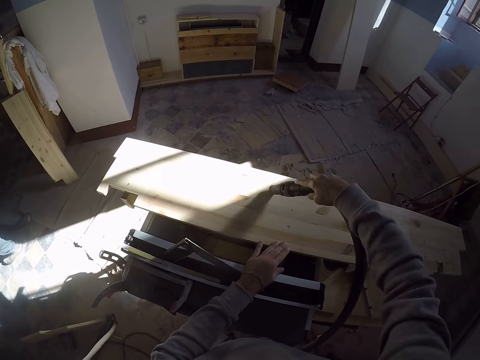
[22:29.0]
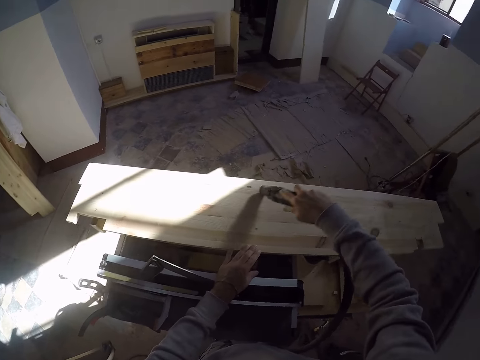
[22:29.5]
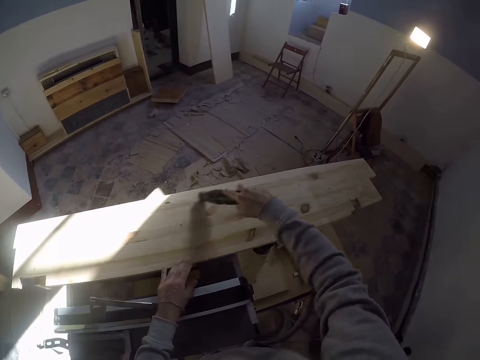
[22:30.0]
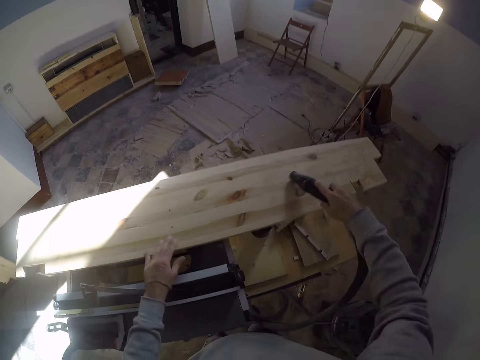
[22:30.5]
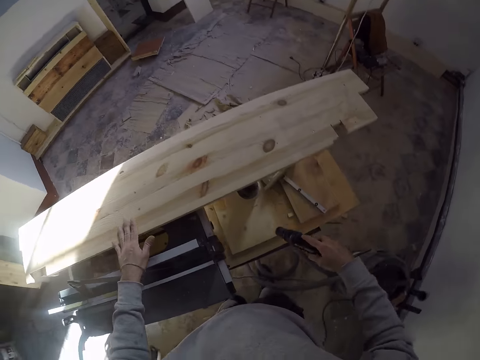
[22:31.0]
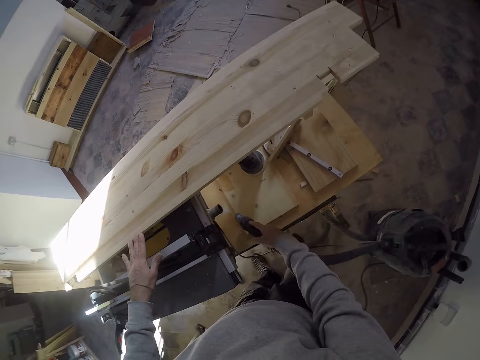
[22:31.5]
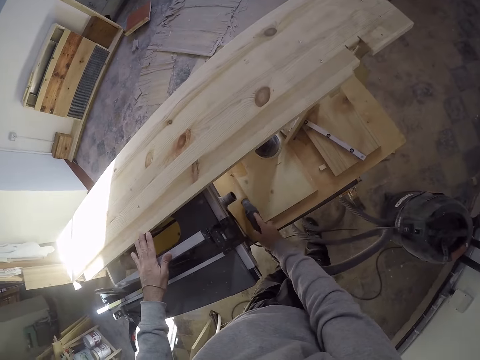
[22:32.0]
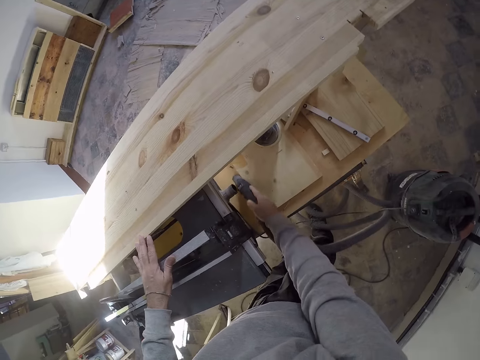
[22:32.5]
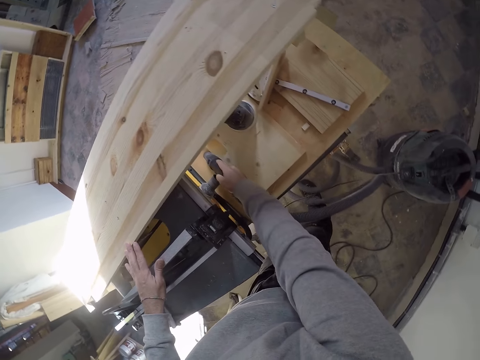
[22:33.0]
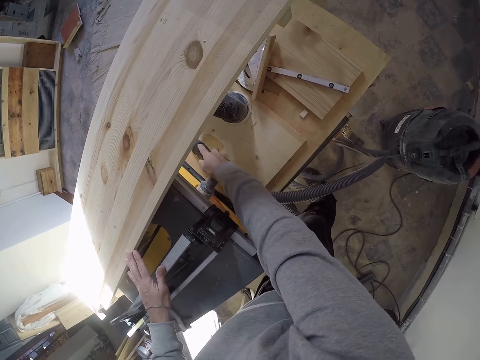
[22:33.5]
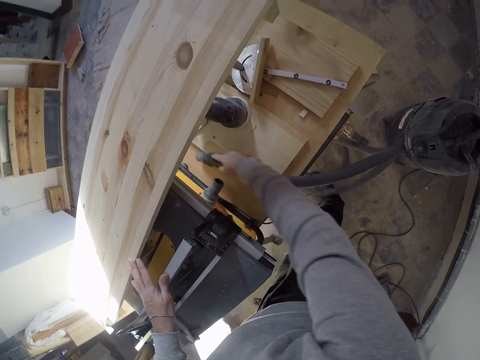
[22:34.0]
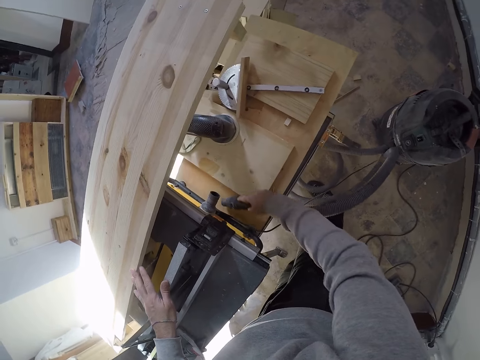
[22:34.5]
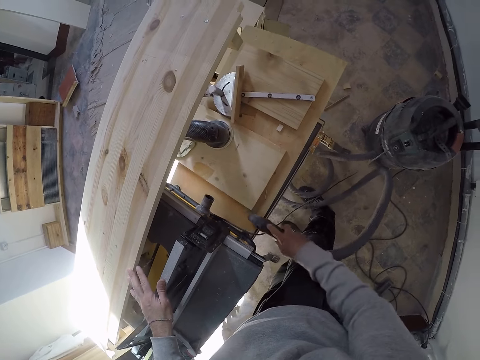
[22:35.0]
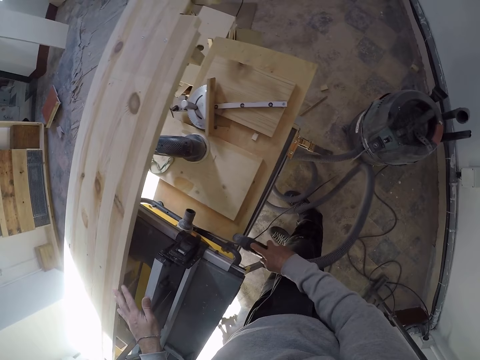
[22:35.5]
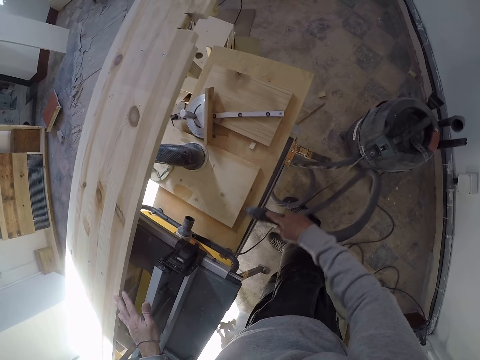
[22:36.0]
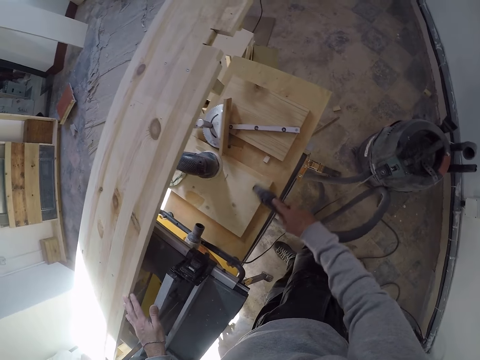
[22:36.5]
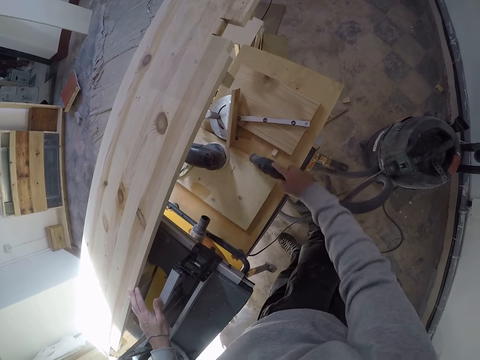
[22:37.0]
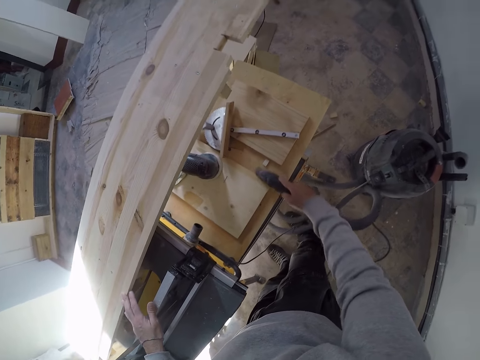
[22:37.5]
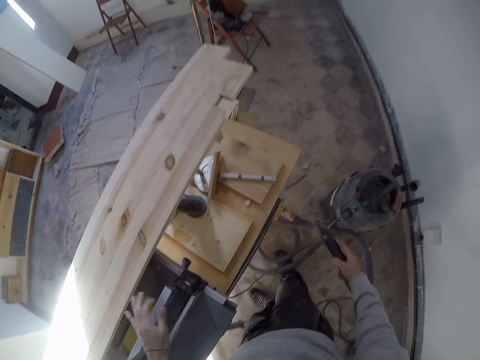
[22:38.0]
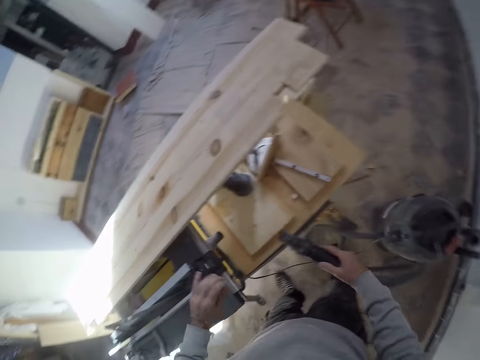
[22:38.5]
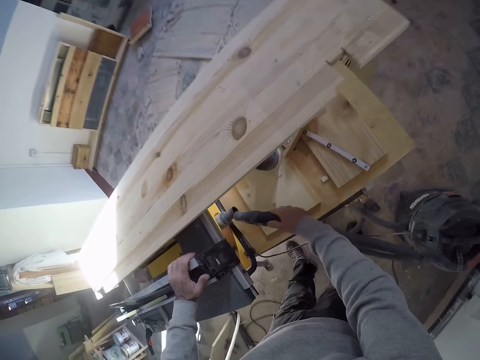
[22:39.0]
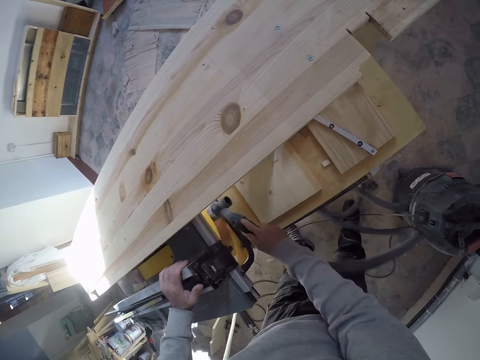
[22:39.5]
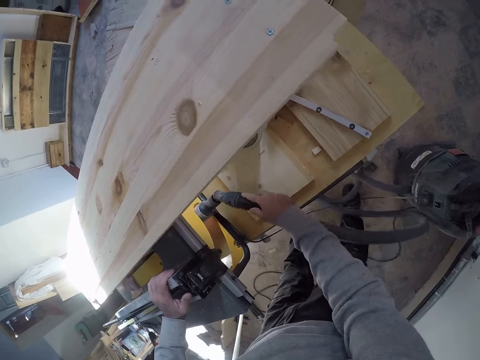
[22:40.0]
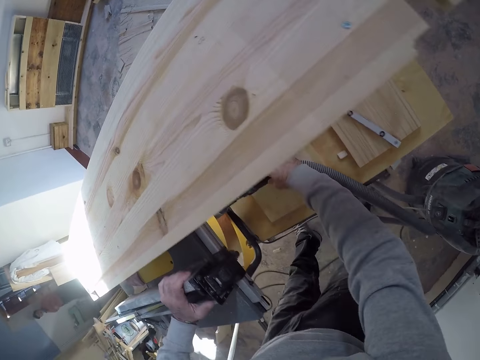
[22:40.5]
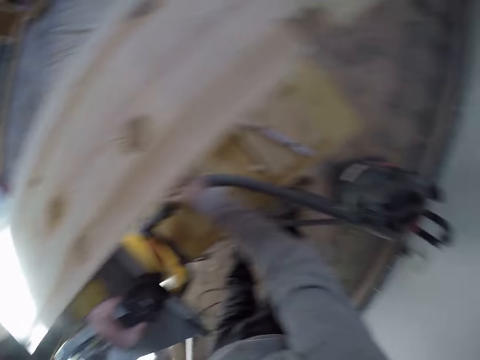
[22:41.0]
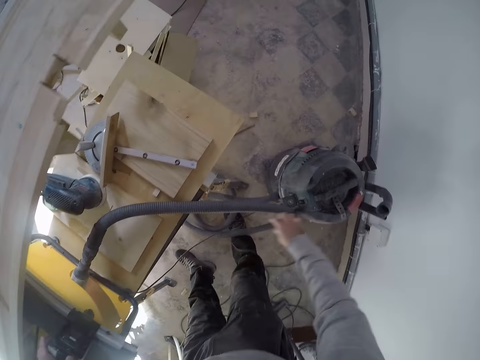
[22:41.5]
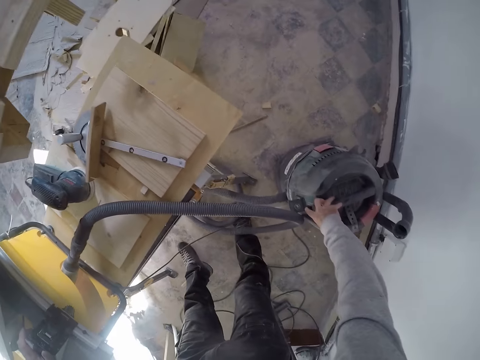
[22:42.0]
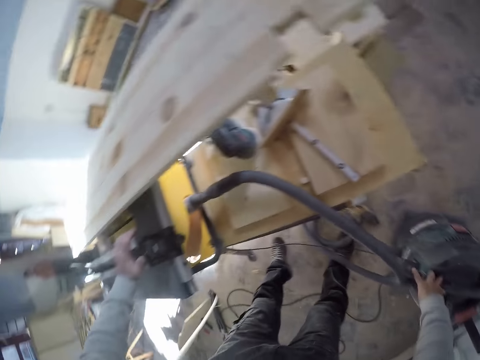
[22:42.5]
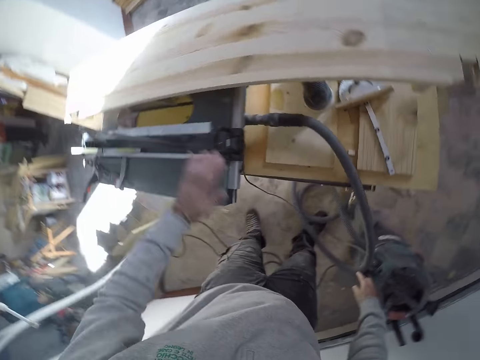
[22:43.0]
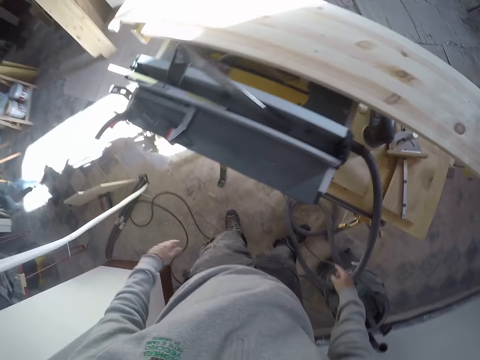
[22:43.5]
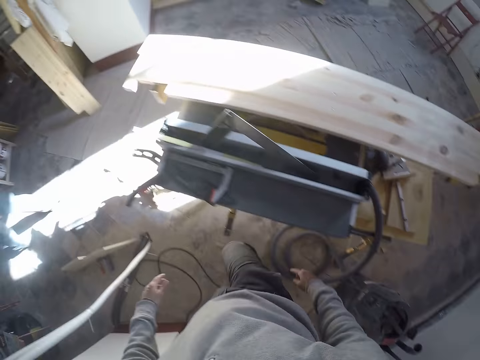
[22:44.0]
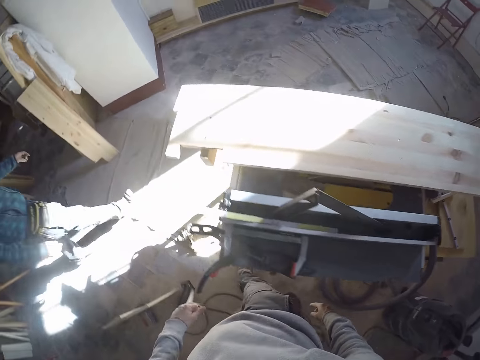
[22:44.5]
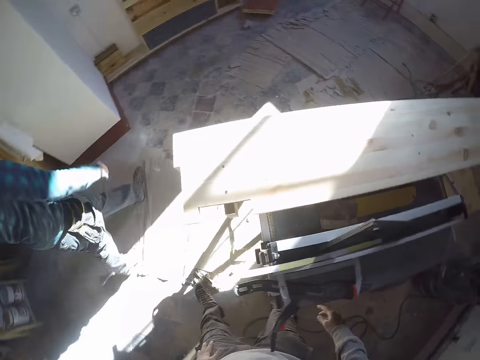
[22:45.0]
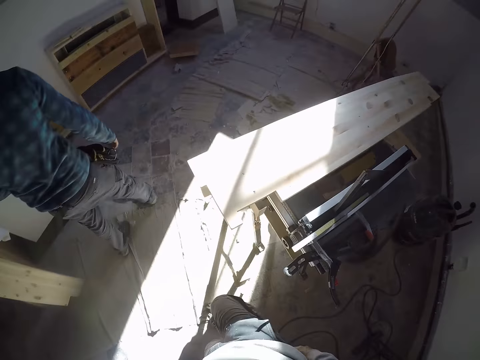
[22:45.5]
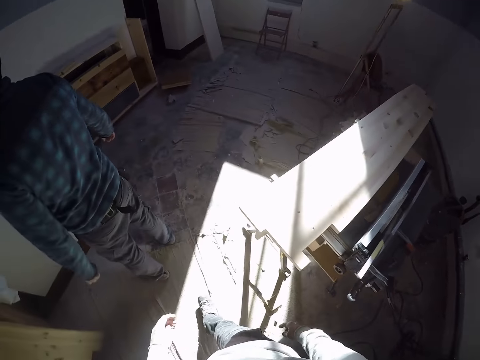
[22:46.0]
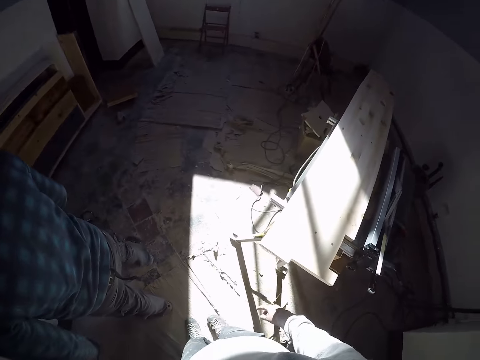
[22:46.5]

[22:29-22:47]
The camera wearer sprays a piece of wood below the table saw with the spray hose in his right hand. He plugs the vacuum cleaner in the pipe. He fixes the spray hose on the table saw with his right hand. He touches the spray cylinder with his right hand. He turns off the vacuum cleaner. He takes his left hand off the table saw. He walks around.

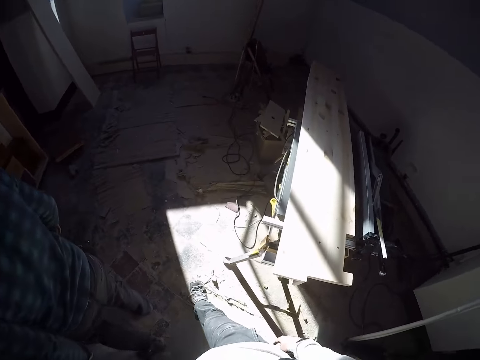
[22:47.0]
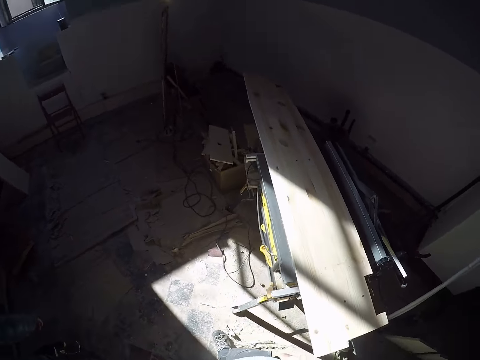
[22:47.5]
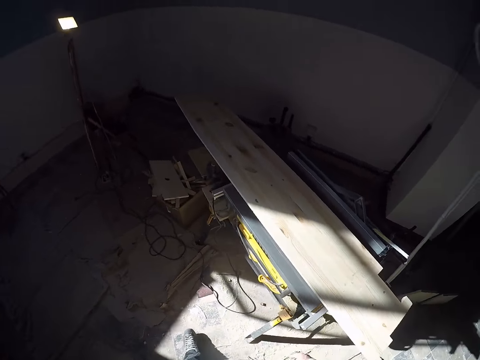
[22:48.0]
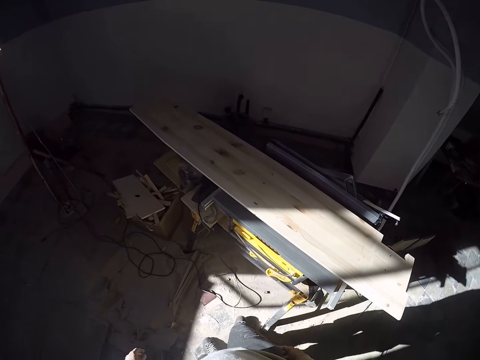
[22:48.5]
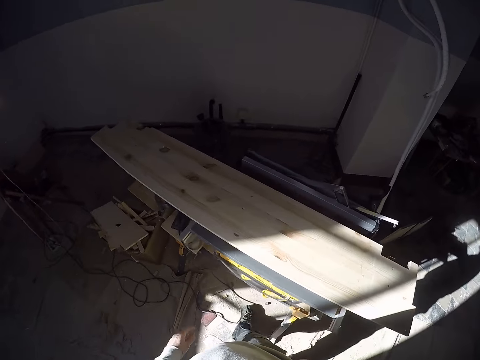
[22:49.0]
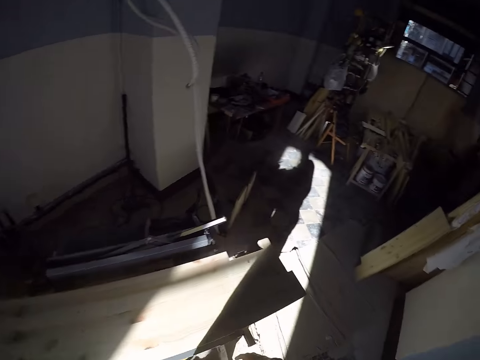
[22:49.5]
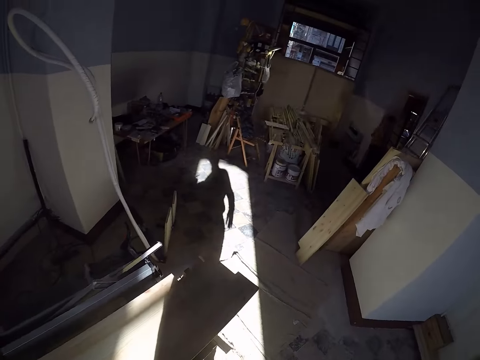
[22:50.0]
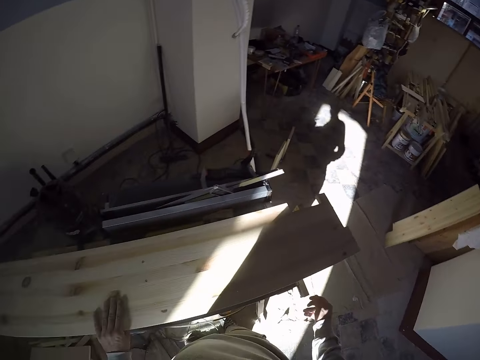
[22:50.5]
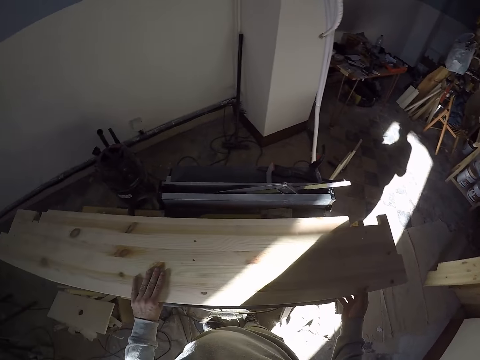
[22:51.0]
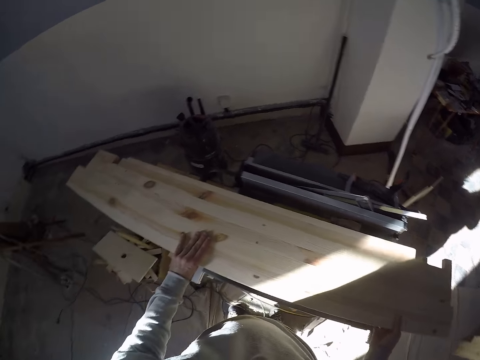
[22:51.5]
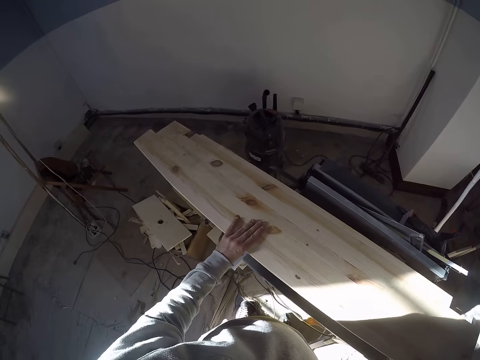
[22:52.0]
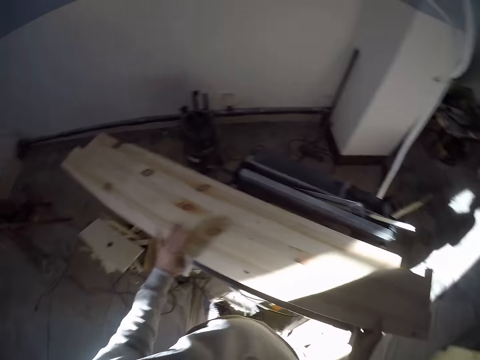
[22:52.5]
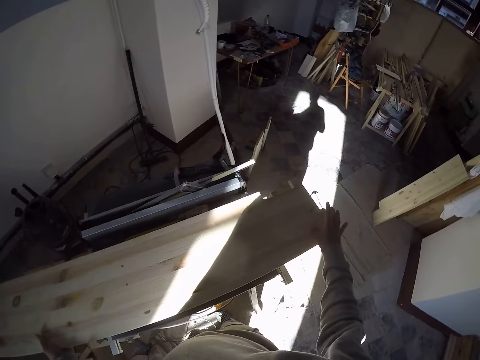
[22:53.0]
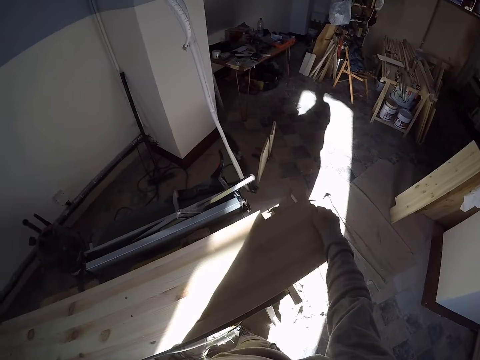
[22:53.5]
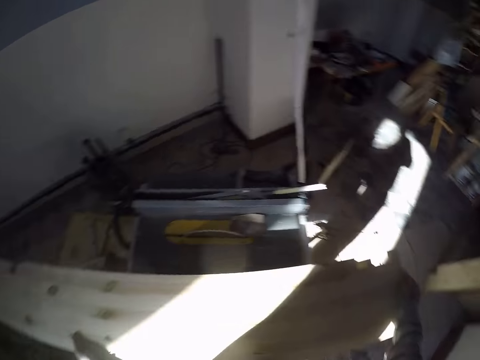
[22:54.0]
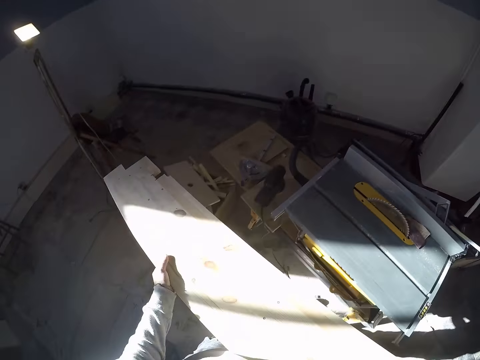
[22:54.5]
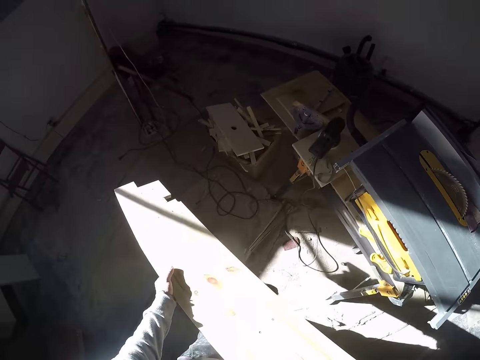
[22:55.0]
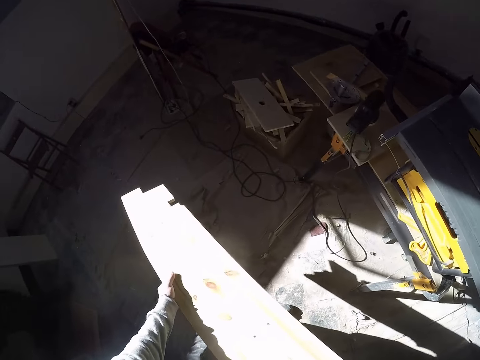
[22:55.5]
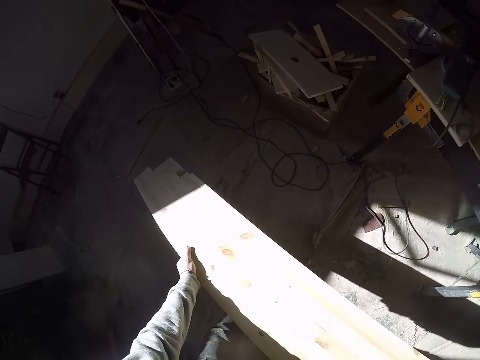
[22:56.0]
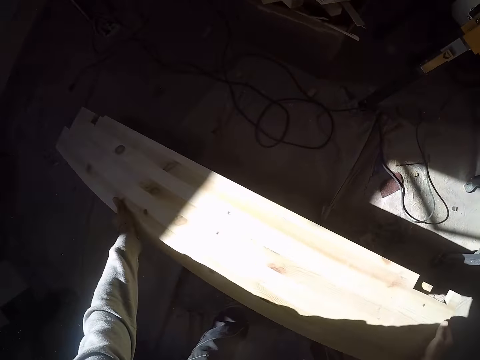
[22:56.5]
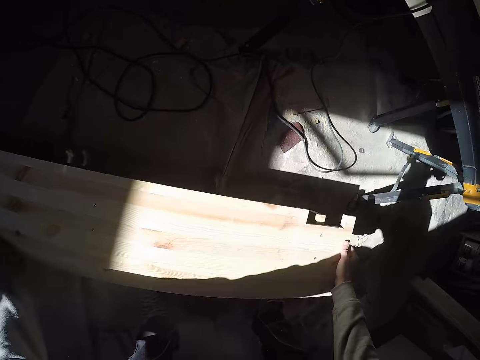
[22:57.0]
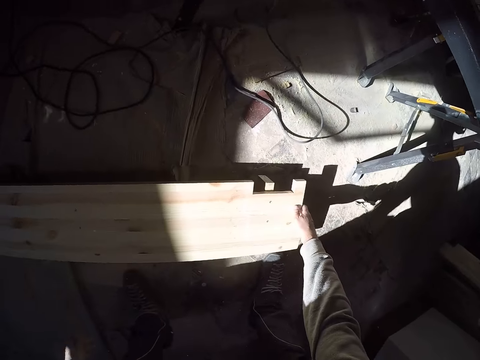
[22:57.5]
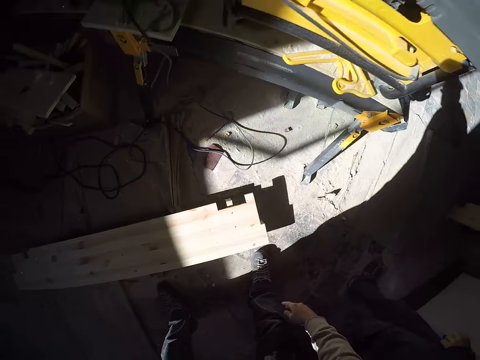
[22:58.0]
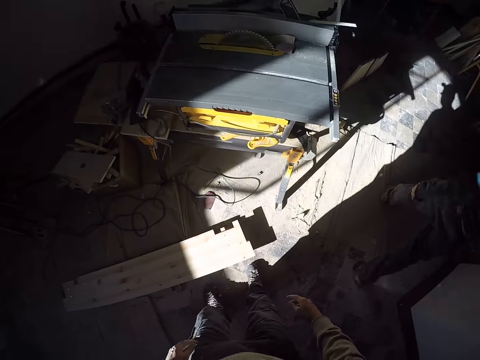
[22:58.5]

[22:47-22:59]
The camera wearer holds the piece of wood on the table saw with his right hand. He carries the piece of wood from the table saw with both hands. He picks up the wood. He takes his left hand off the piece of wood. He drops the piece of wood on the floor with his right hand.
